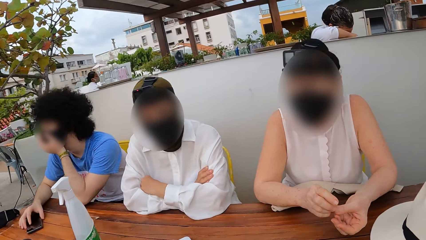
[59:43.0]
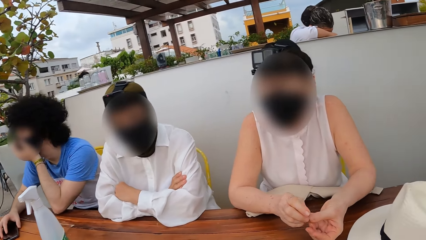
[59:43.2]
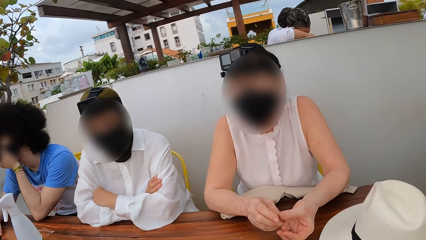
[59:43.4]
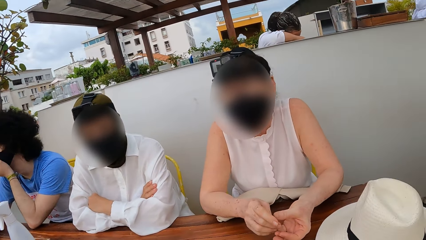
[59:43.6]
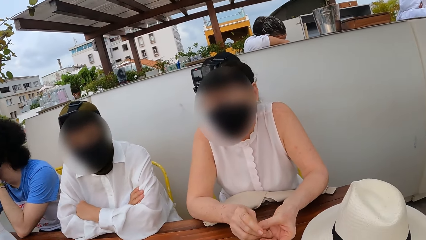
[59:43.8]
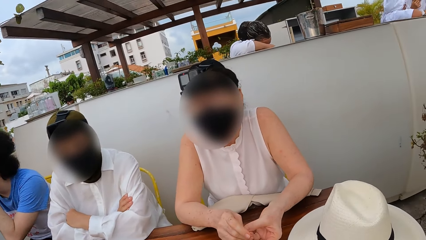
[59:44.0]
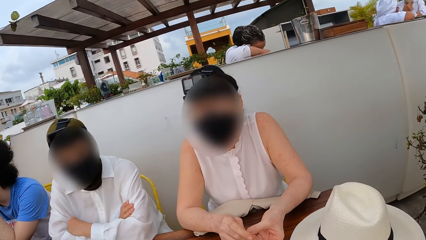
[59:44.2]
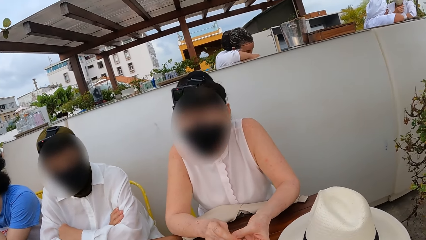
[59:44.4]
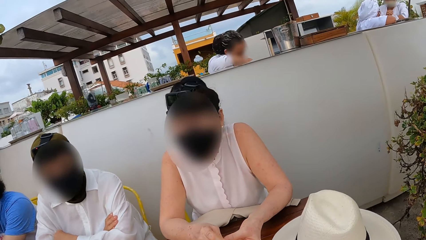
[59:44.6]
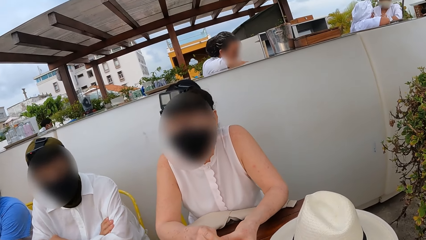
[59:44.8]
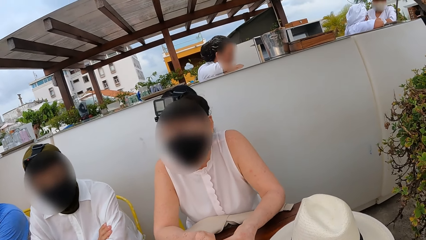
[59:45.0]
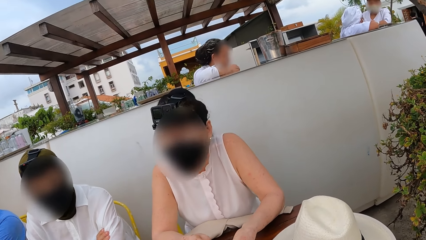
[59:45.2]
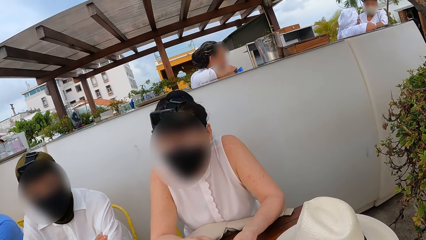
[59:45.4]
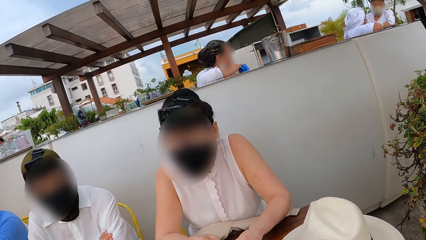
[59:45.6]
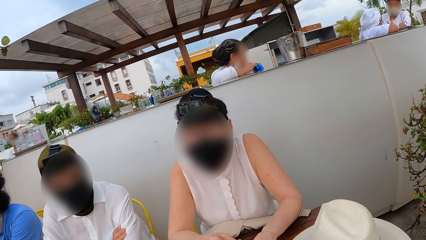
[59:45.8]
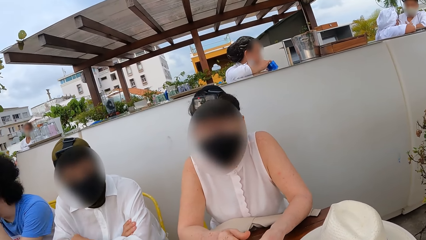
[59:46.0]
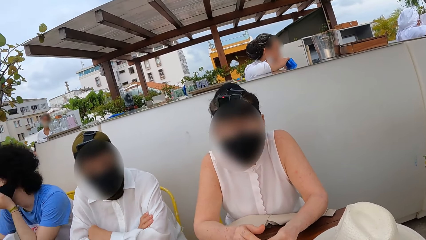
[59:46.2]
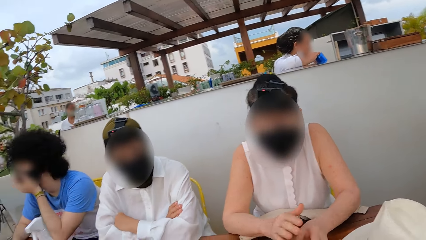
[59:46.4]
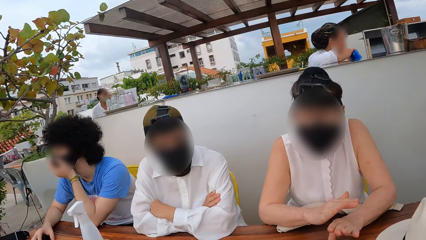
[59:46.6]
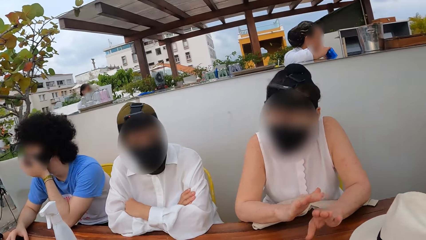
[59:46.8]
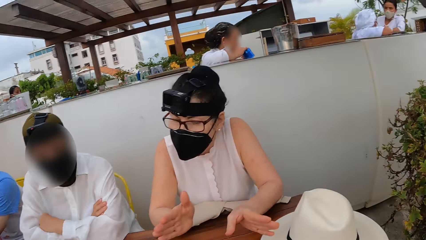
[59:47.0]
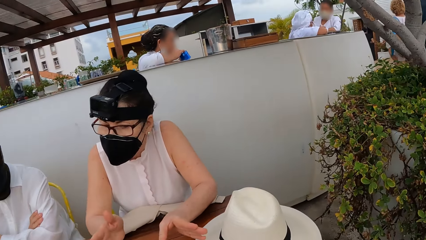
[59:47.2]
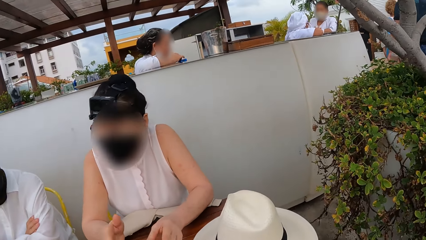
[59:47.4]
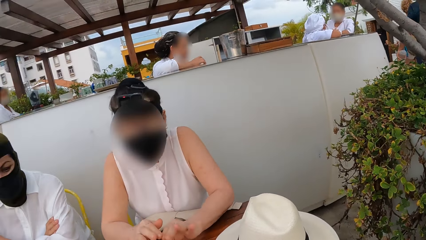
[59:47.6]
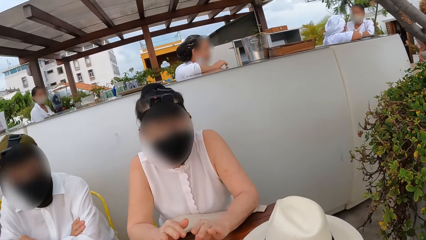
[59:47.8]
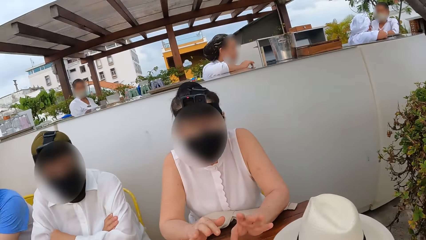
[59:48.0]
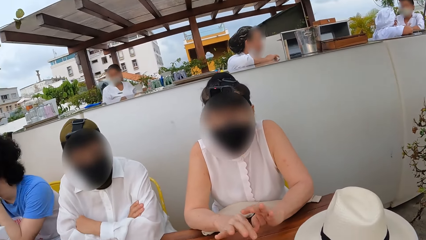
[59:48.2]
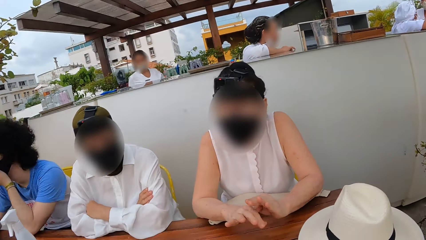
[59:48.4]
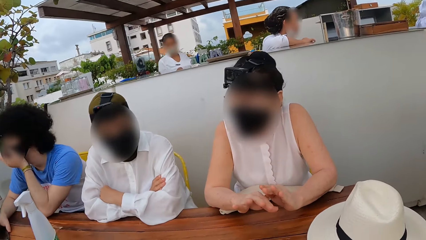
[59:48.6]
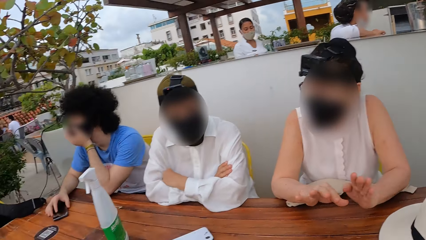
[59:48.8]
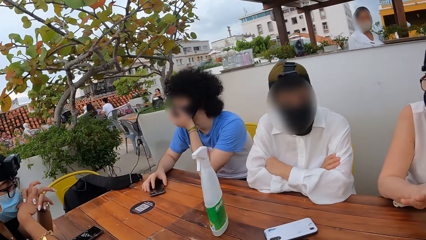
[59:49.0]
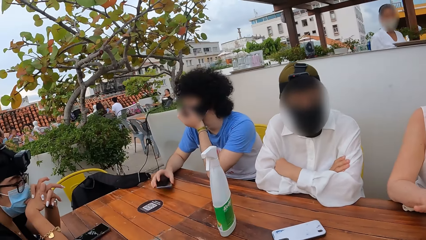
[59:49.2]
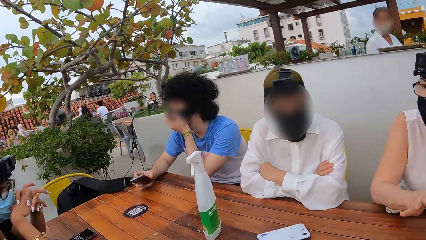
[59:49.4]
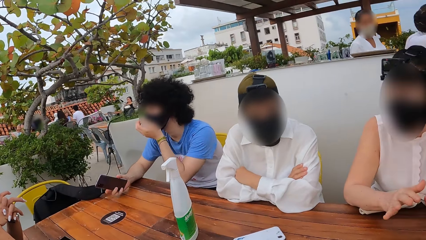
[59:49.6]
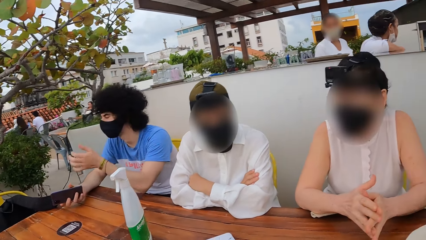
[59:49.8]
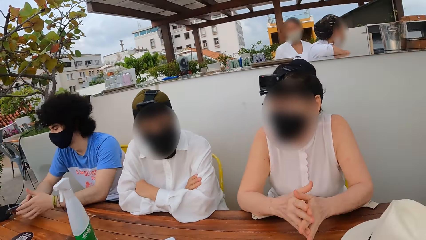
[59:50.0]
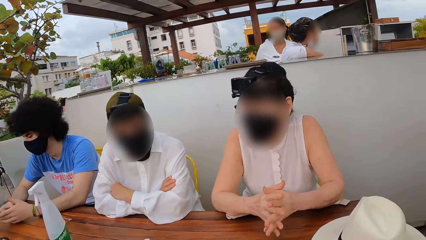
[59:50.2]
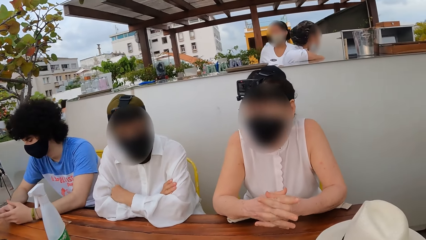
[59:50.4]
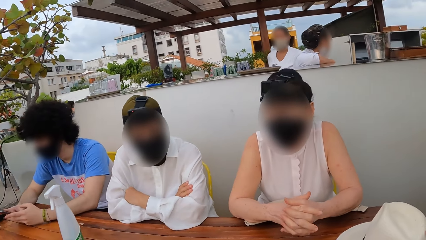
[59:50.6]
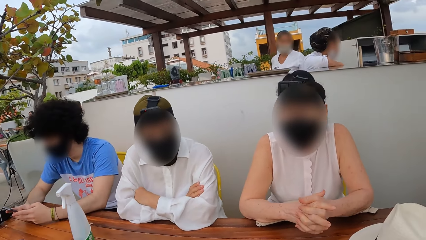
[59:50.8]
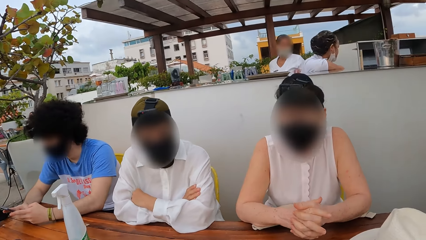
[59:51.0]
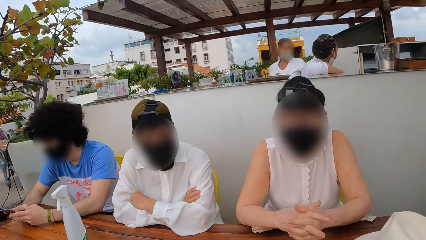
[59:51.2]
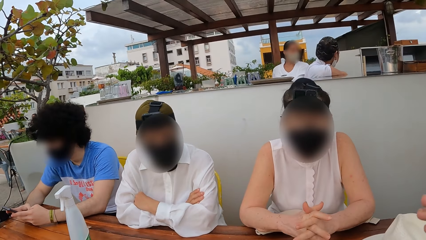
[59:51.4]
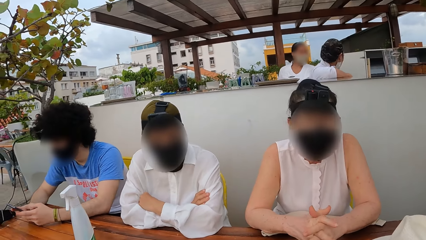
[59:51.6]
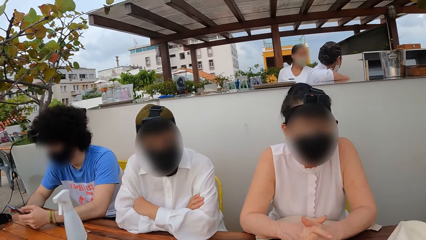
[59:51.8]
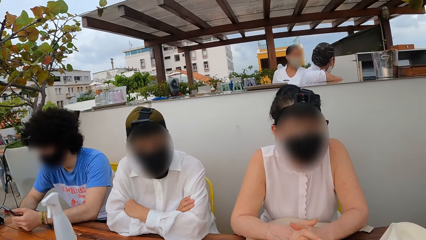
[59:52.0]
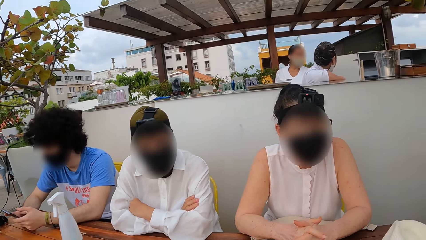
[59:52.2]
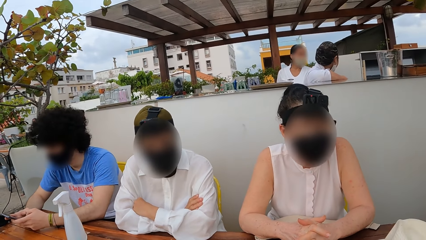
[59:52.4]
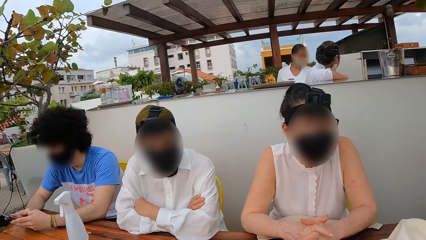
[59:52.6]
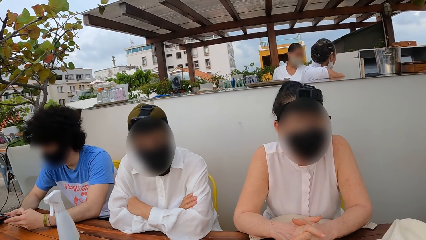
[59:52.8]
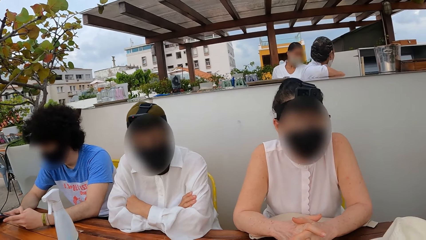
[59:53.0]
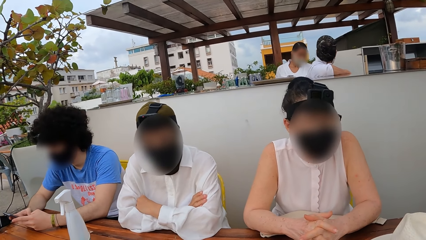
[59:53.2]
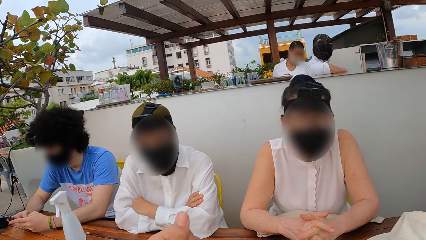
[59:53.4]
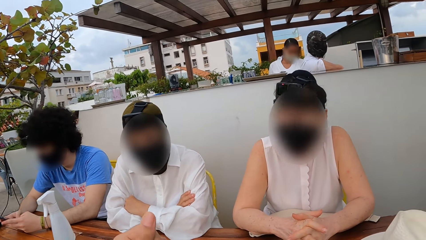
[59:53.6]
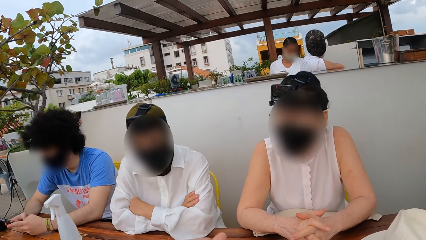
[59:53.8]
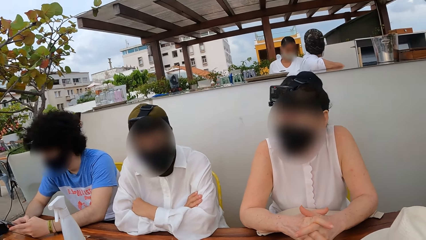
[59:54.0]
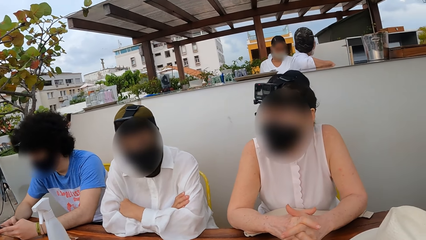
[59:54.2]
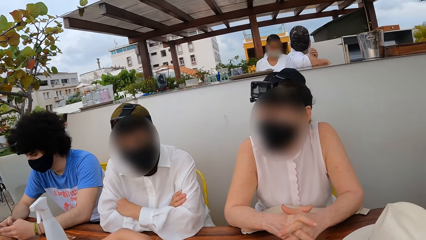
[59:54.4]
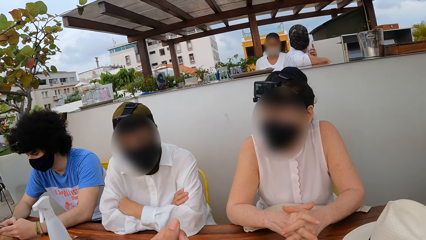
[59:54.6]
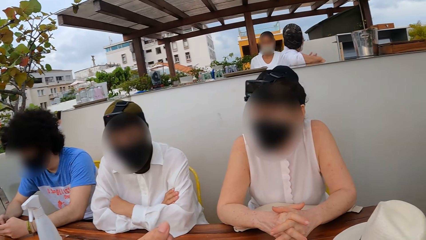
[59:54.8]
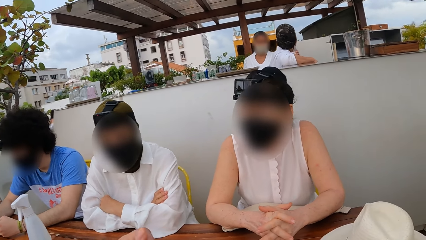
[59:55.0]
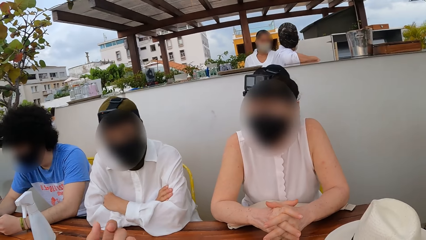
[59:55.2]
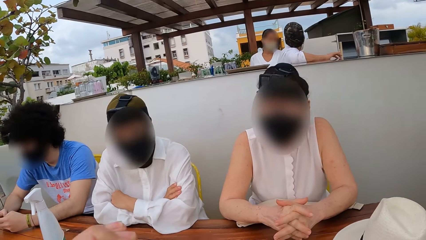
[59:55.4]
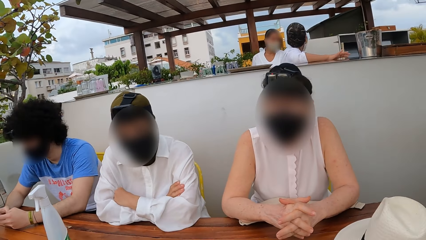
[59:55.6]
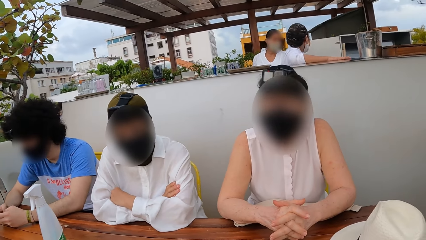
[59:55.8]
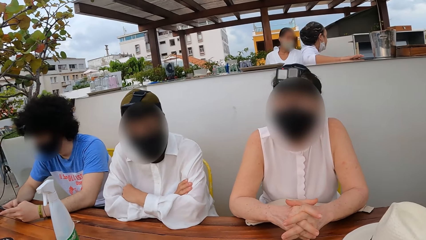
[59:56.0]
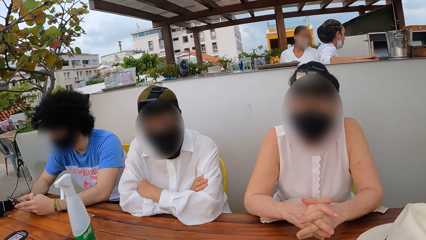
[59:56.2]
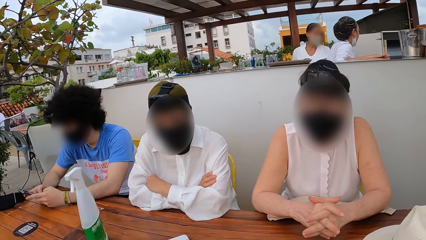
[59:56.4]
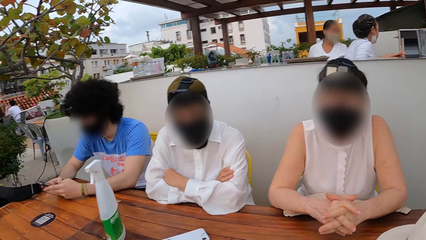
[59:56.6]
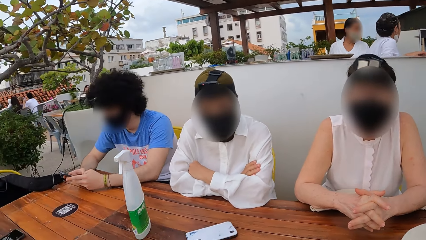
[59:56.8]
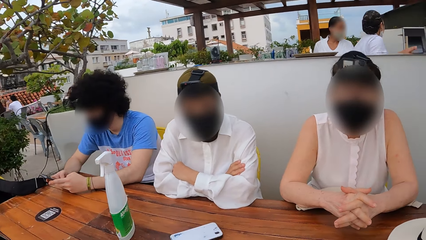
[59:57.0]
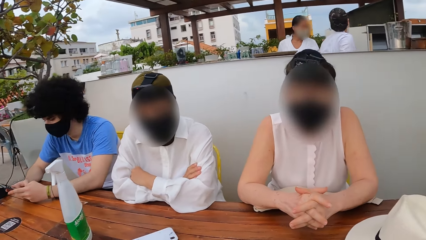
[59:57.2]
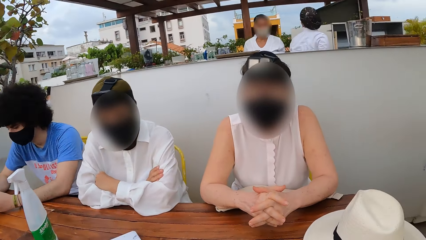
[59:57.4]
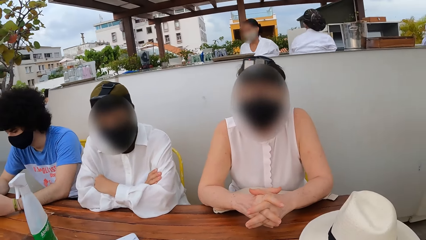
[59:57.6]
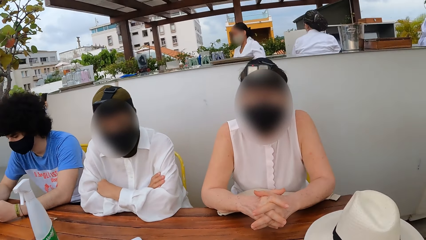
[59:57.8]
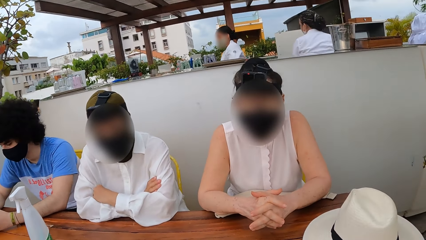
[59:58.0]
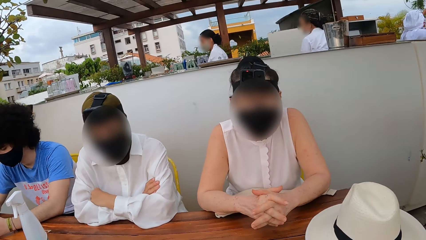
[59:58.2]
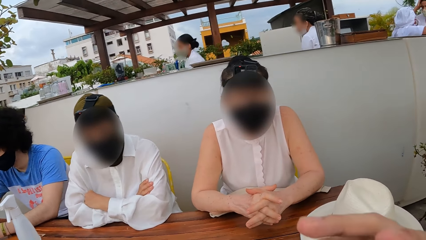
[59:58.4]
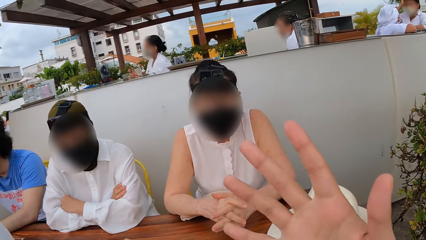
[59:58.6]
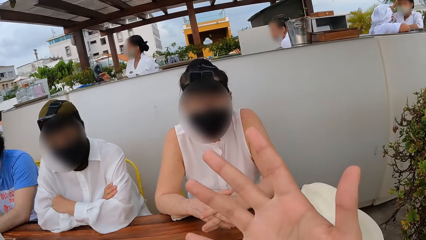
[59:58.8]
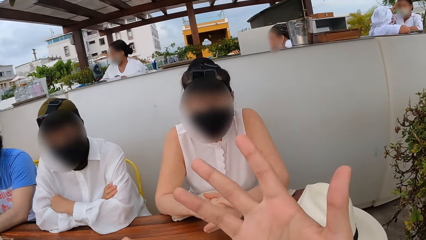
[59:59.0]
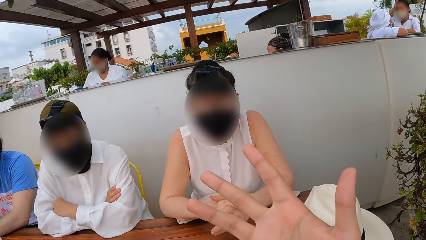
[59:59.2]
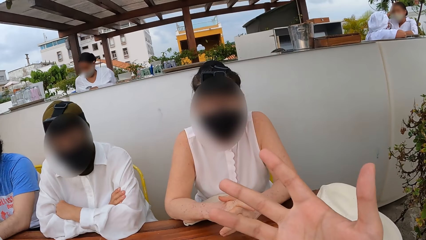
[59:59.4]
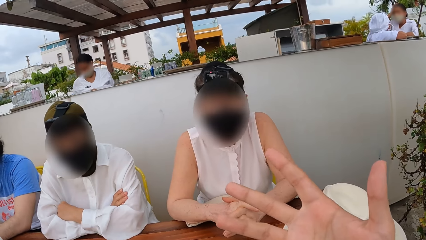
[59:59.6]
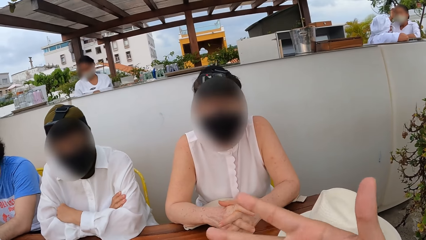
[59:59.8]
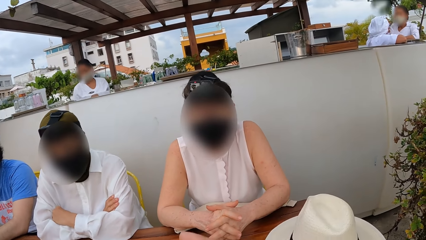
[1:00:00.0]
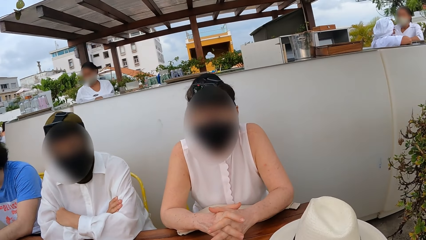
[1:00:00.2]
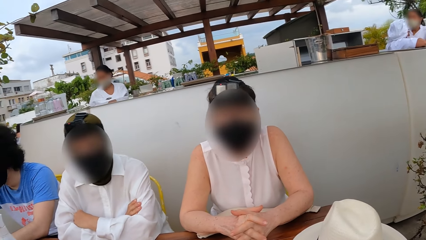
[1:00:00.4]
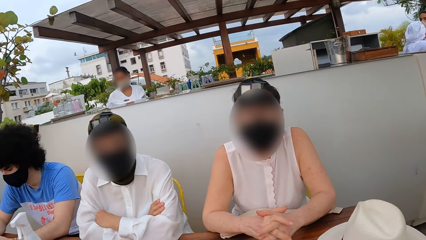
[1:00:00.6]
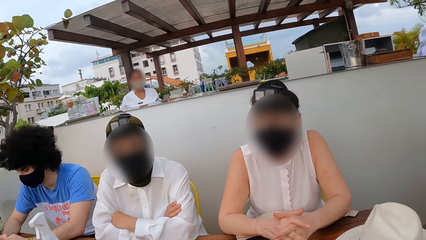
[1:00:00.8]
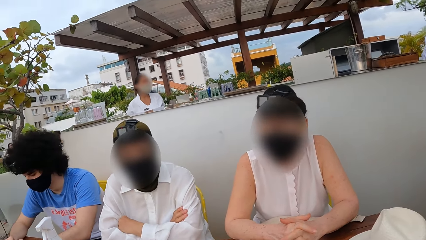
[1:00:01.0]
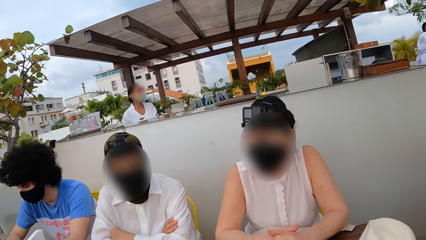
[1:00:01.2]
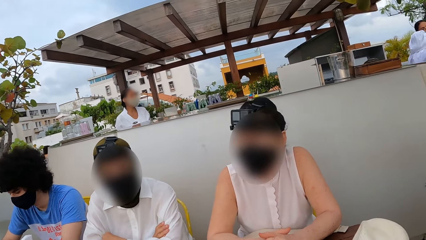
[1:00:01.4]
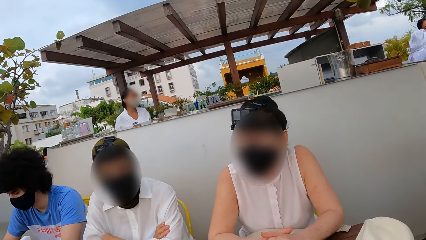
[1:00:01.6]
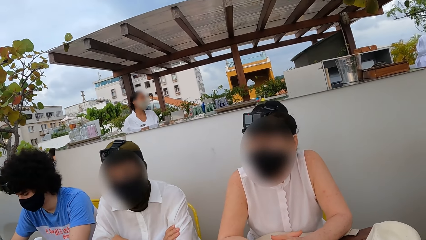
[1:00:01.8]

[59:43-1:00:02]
A person communicates to the camera wearer. The camera wearer looks around. They interact with a woman. They interact with another woman. They interact with the first woman.
